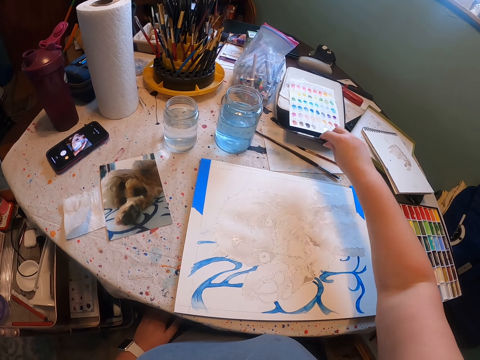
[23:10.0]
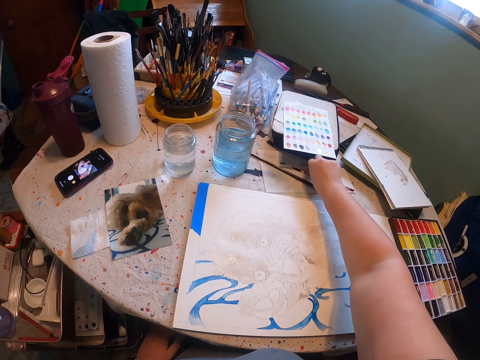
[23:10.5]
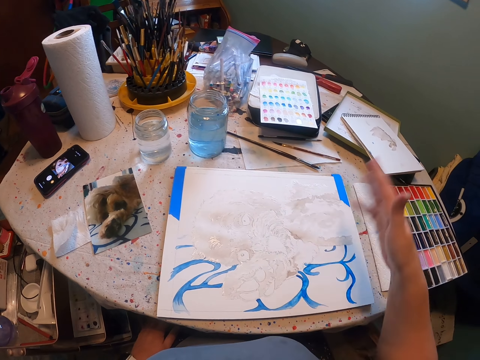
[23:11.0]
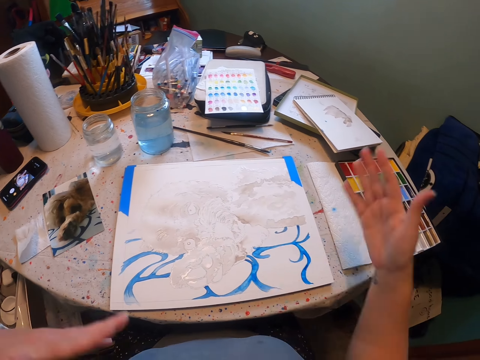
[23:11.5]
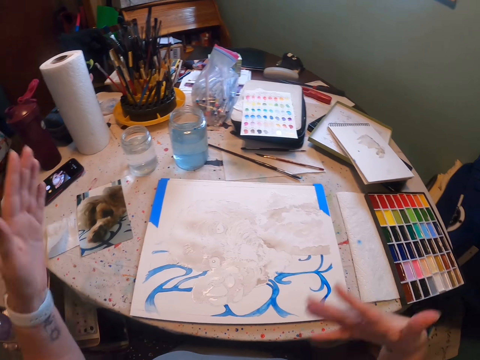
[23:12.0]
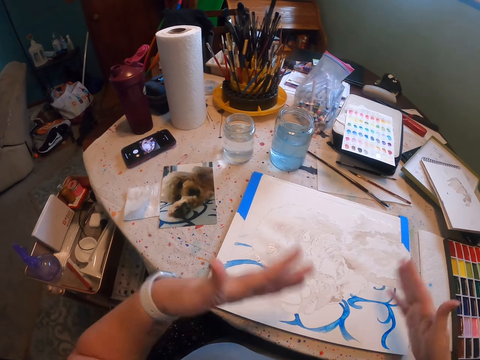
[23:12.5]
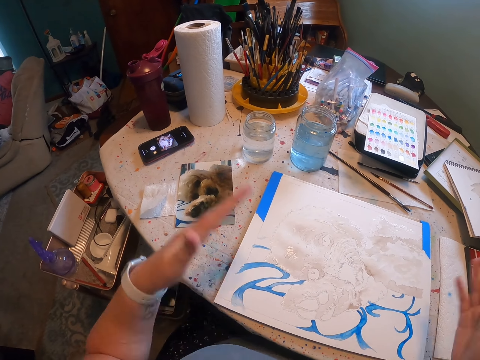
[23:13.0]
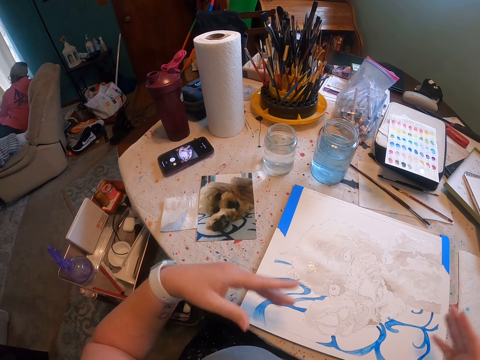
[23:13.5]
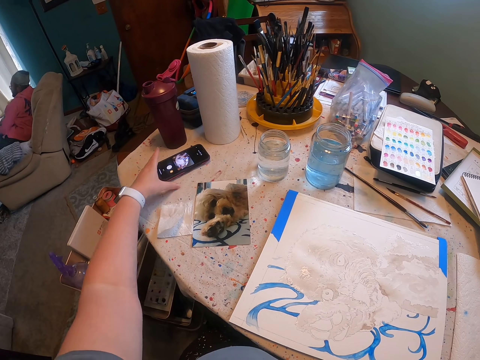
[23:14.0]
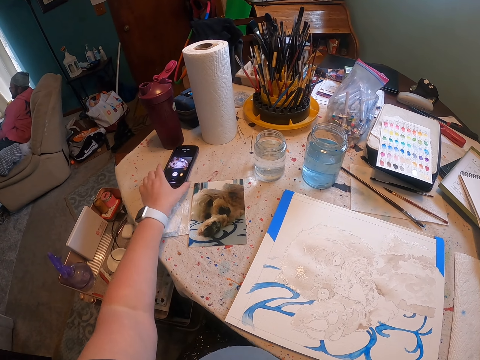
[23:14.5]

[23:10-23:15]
The camera wearer drops the brush on the table. They wave hands over the sheet of paper. They hold a mobile phone.
